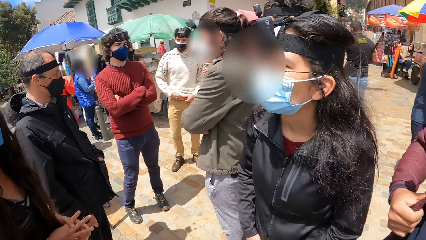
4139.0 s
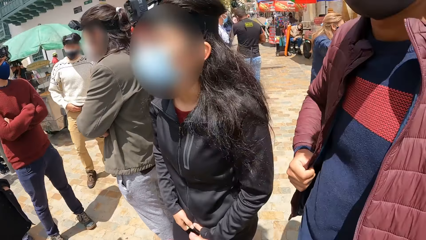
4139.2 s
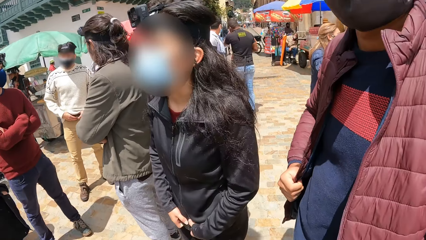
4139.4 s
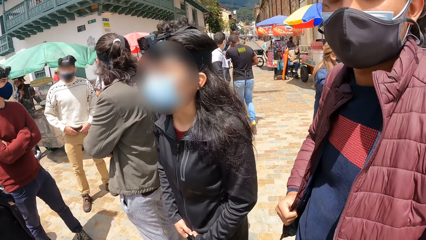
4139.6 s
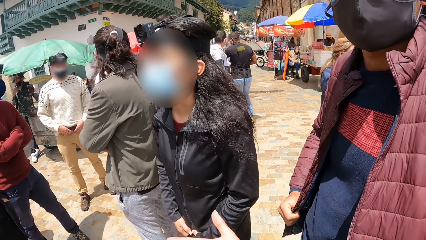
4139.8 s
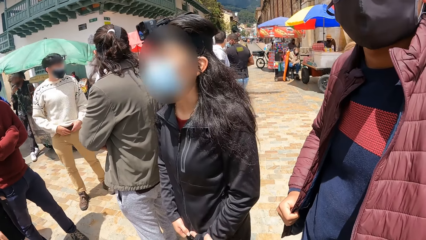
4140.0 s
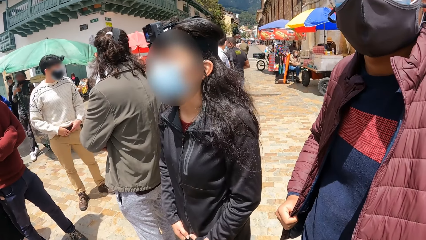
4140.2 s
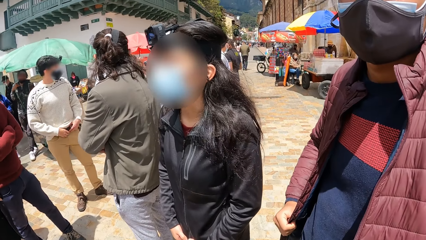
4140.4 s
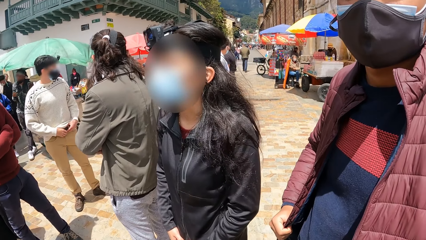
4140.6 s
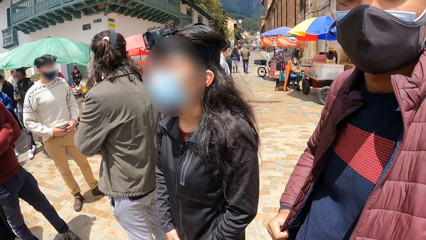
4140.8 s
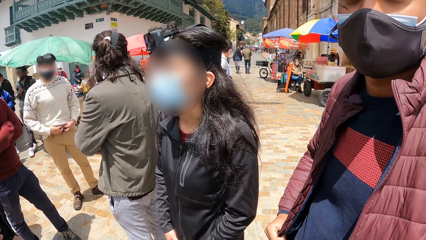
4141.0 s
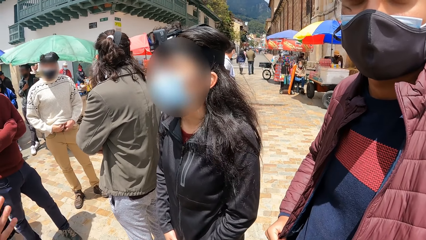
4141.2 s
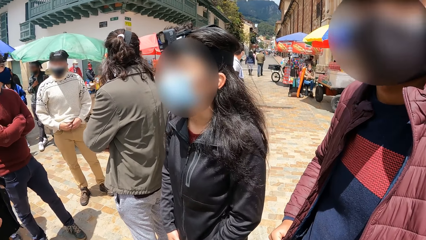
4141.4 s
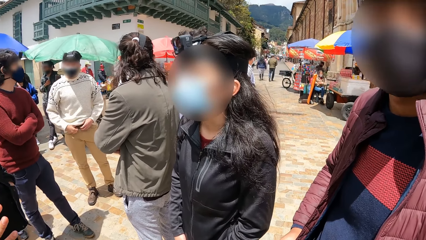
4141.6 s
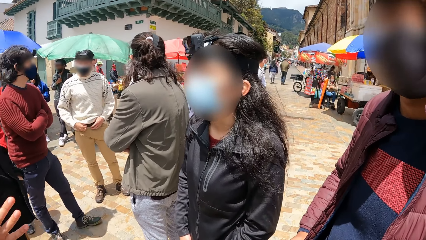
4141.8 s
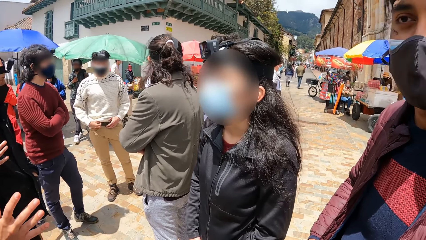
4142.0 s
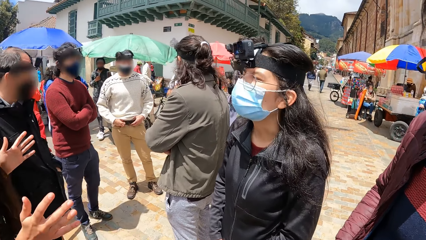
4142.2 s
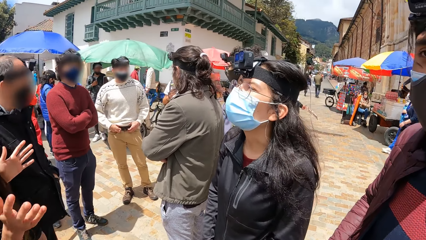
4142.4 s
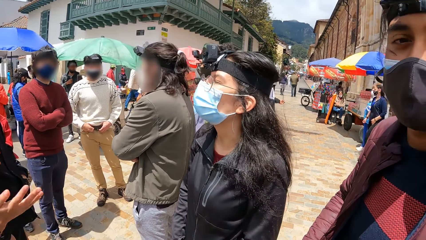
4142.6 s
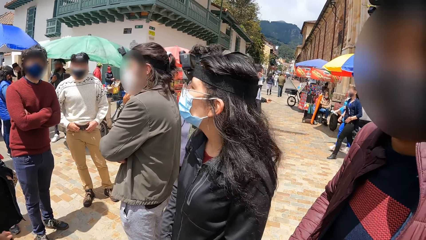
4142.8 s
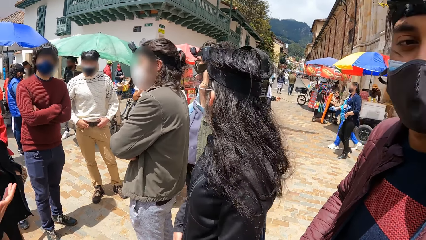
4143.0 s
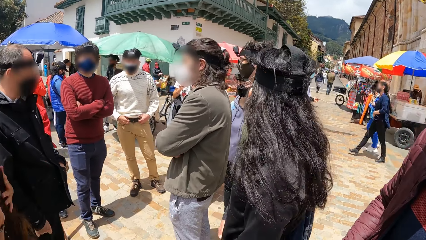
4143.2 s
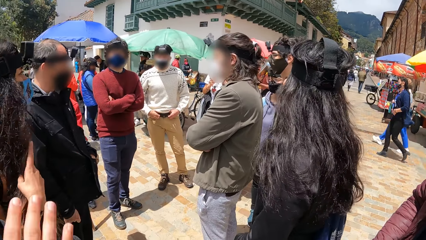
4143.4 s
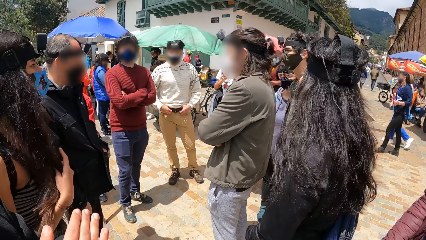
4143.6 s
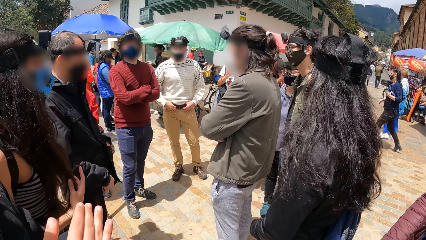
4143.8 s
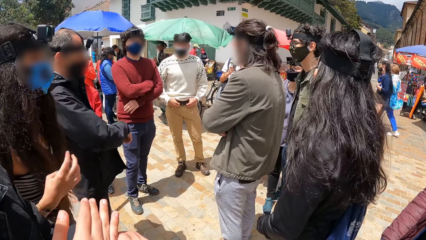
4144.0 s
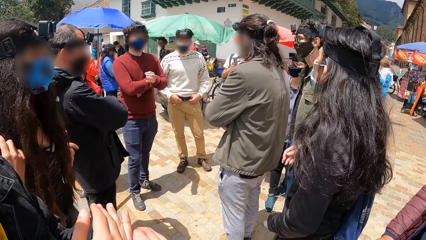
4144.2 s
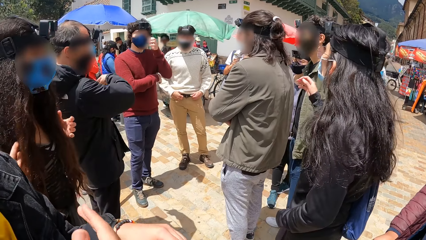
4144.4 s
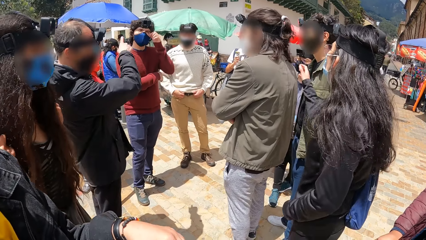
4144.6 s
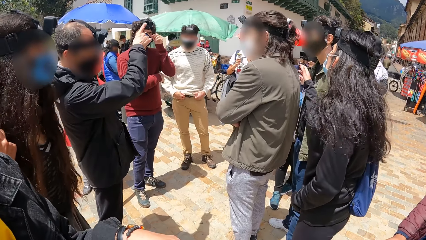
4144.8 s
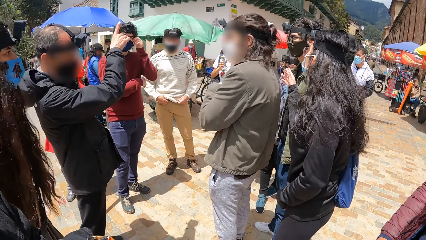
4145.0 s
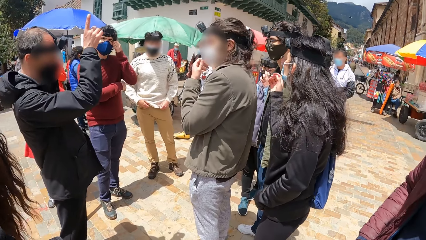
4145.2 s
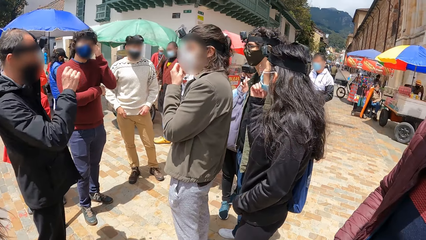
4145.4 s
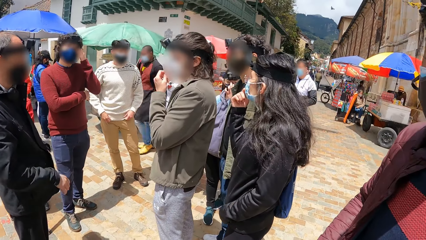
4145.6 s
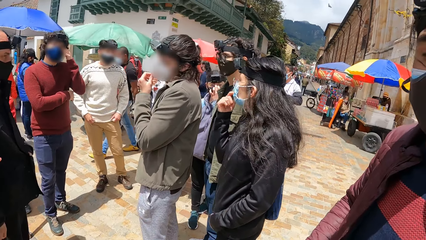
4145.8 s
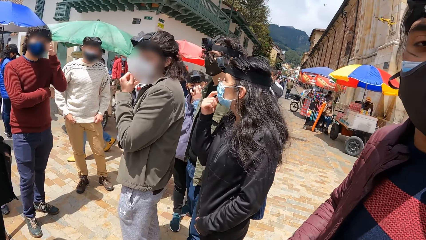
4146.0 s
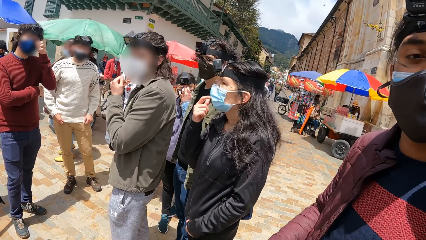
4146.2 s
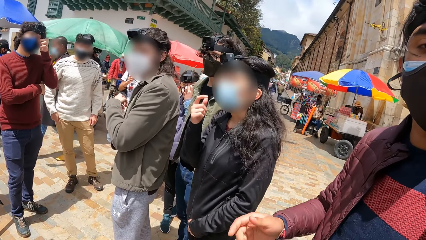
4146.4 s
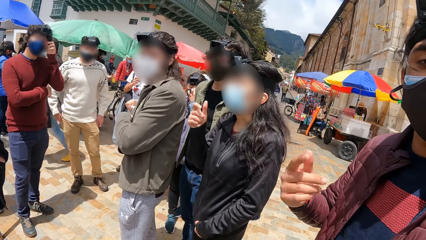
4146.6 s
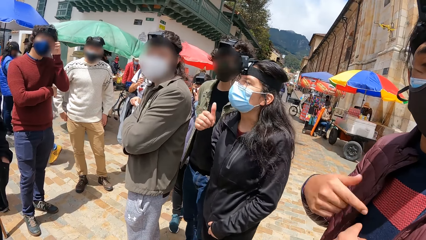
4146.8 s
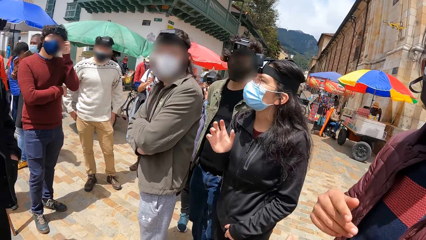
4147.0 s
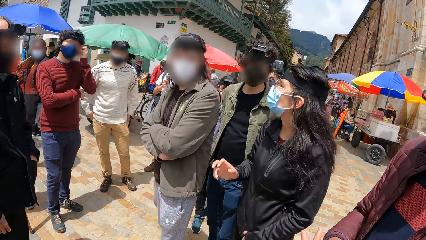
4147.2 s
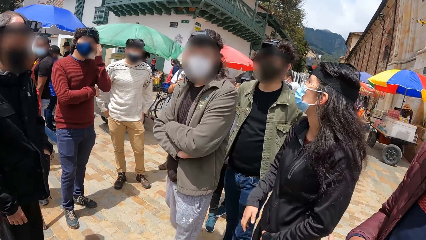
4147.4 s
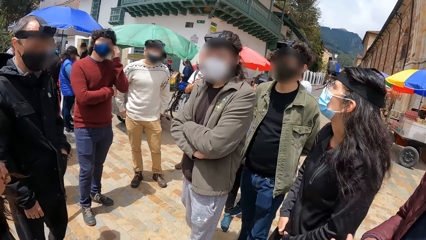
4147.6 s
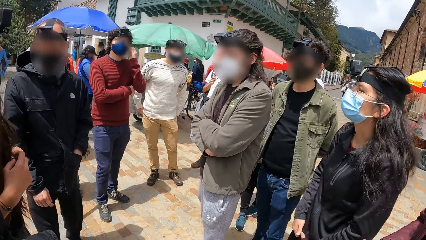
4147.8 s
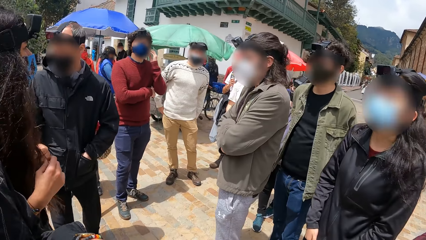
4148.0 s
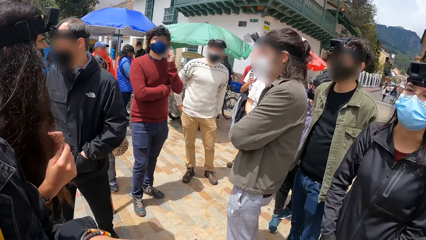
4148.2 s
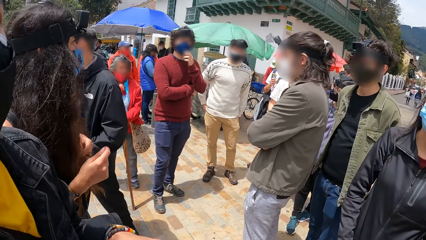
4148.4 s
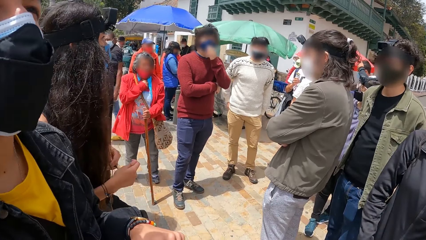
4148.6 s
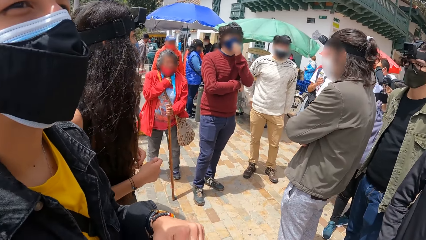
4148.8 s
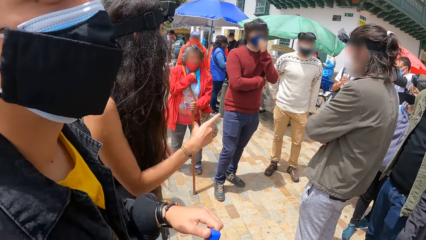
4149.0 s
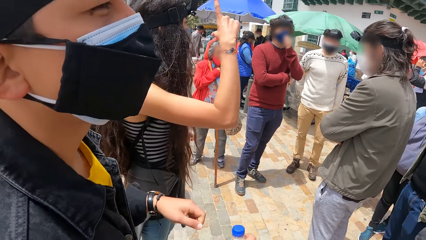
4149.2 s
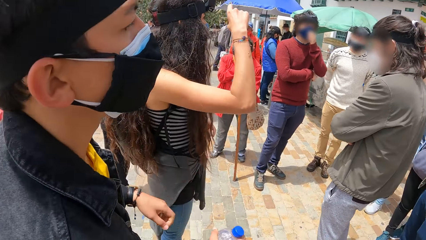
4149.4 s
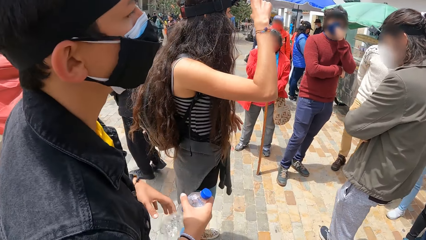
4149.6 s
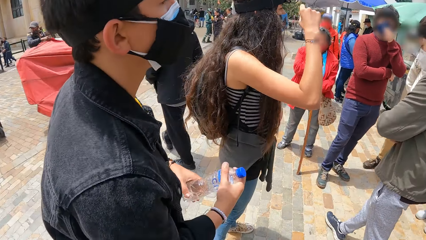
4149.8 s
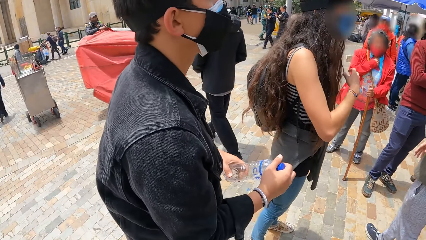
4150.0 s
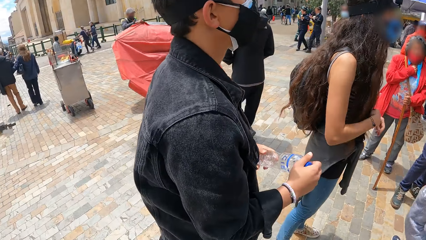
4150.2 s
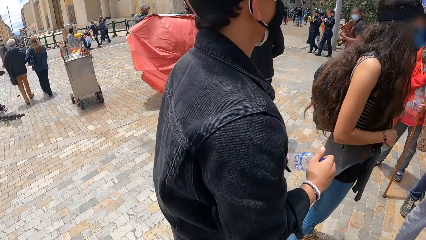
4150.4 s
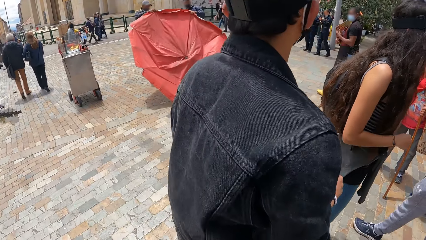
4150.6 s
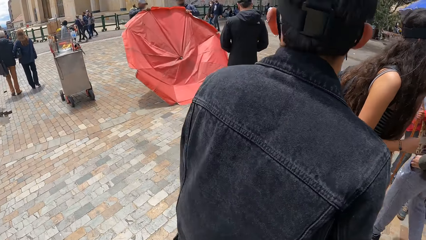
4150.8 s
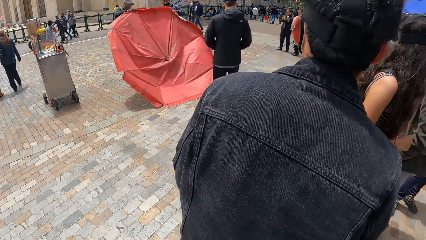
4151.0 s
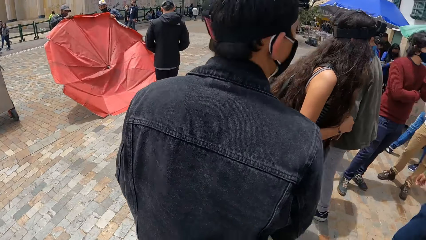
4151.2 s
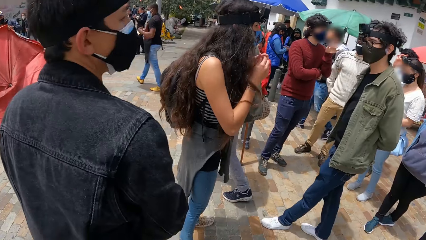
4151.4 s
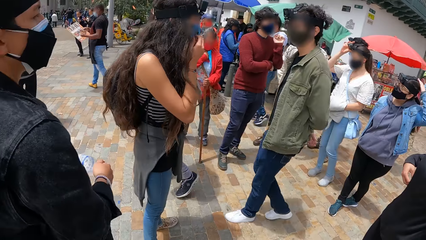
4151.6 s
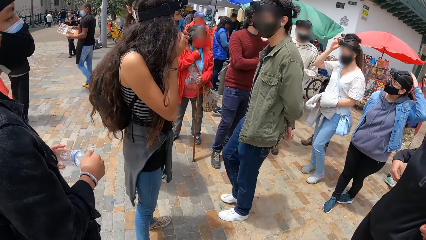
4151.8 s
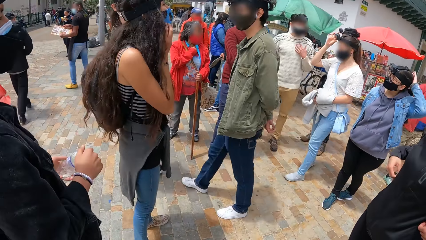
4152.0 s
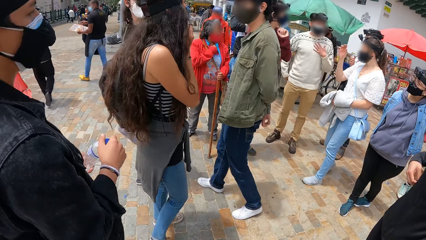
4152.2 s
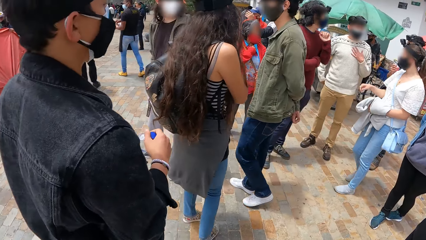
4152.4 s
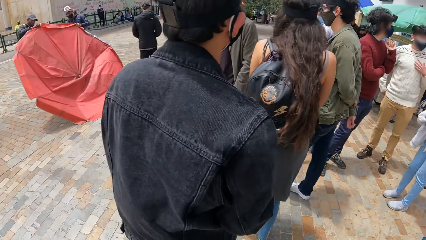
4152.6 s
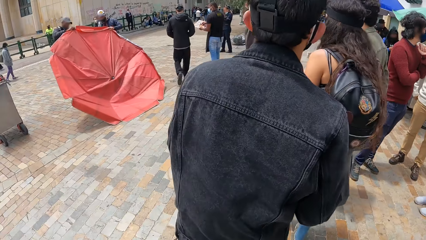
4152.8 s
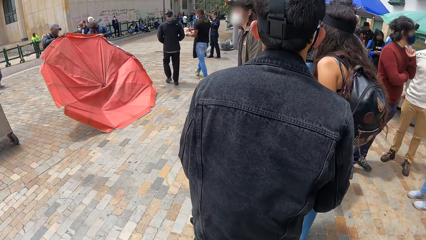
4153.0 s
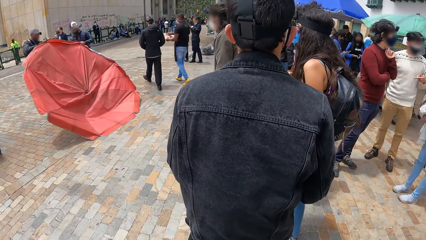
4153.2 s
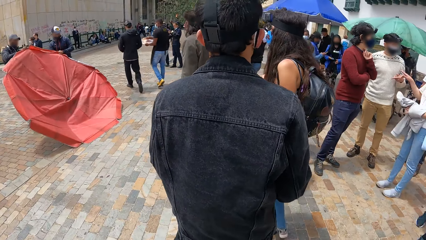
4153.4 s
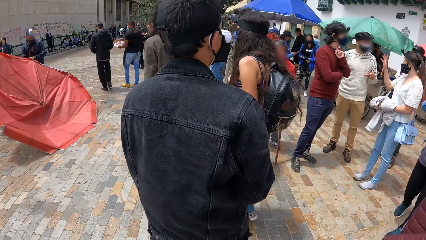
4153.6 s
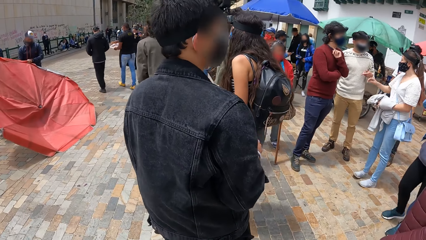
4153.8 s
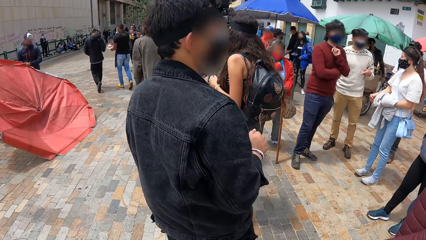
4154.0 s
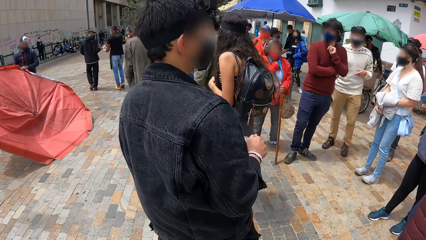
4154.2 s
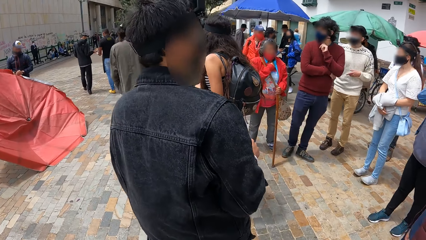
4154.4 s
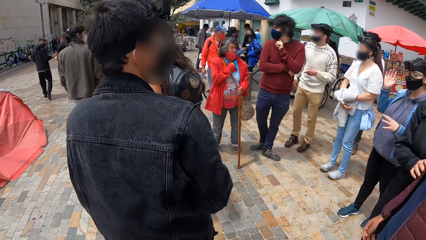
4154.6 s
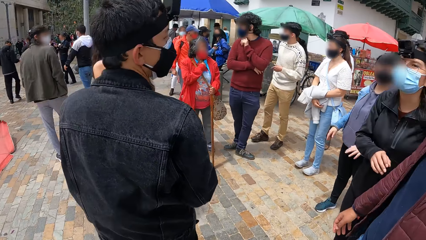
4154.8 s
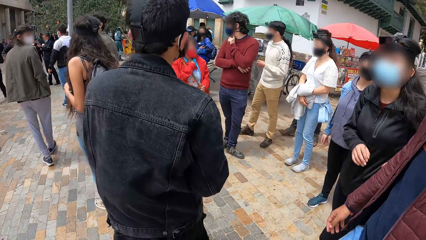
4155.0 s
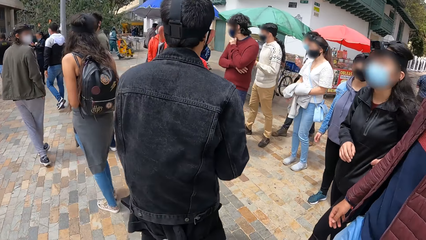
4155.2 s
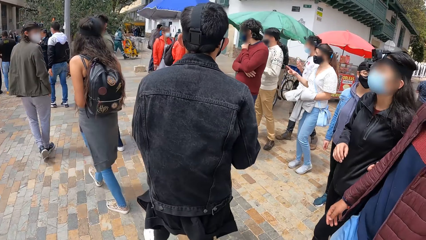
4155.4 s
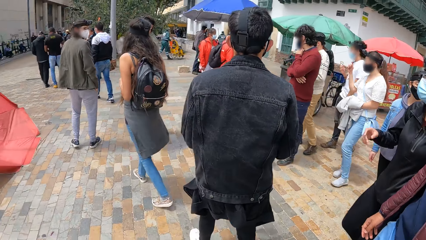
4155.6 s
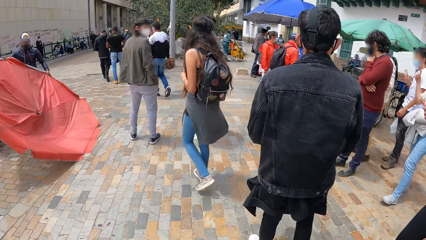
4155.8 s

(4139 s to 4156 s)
The camera wearer interacts with the man. Another man touches his face with his left hand. A woman adjusts a facemask on her face with her right hand. The camera wearer looks around the compound. A group of people walks on the street.
